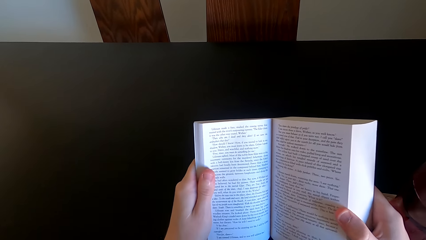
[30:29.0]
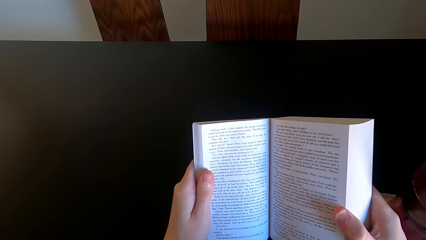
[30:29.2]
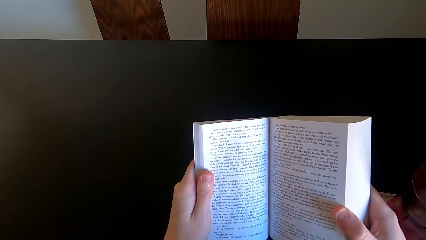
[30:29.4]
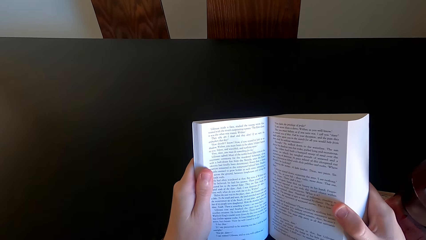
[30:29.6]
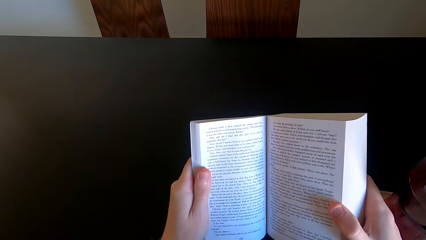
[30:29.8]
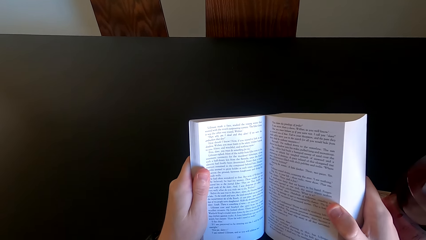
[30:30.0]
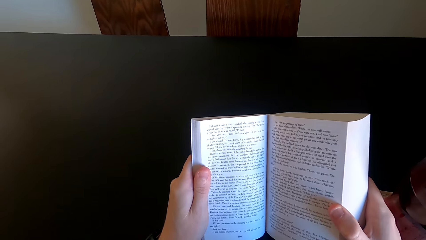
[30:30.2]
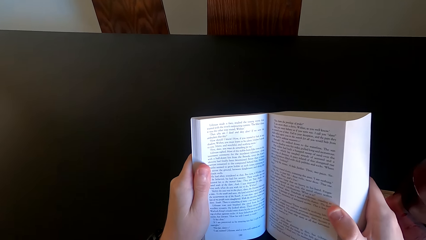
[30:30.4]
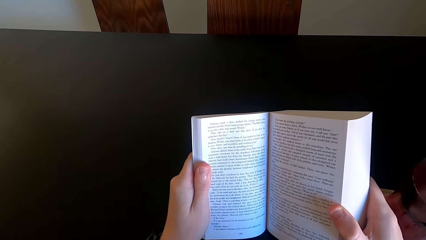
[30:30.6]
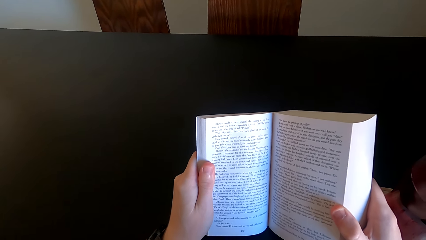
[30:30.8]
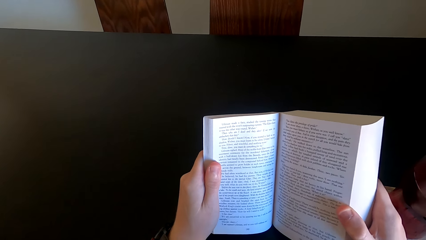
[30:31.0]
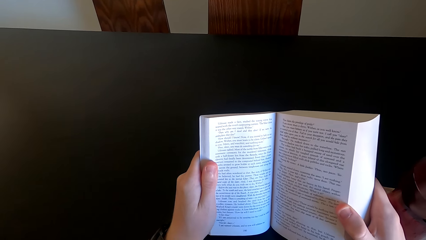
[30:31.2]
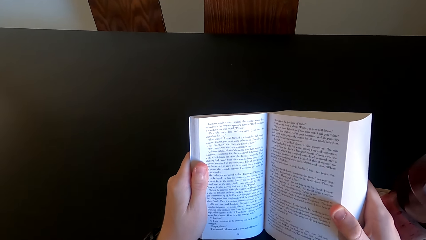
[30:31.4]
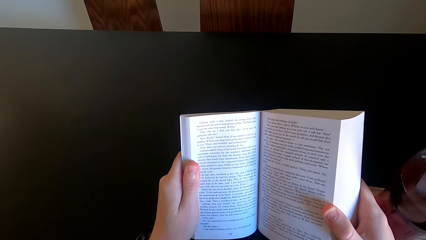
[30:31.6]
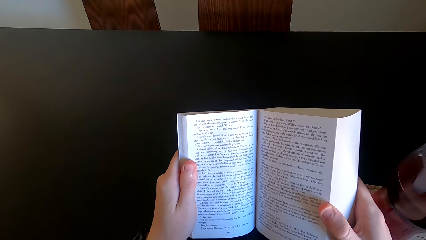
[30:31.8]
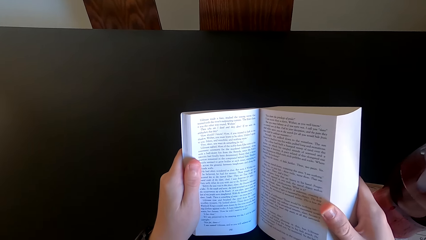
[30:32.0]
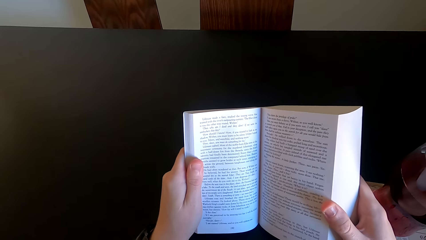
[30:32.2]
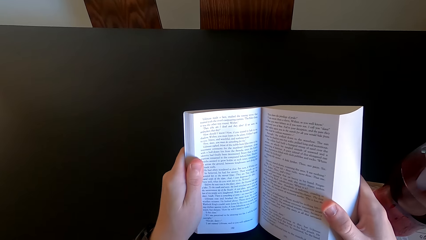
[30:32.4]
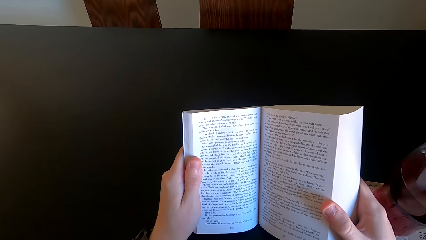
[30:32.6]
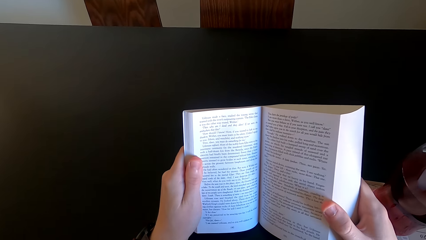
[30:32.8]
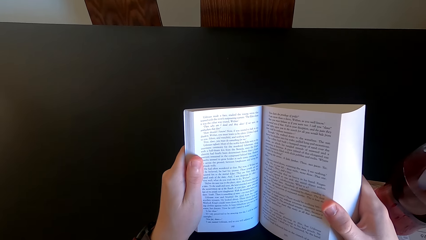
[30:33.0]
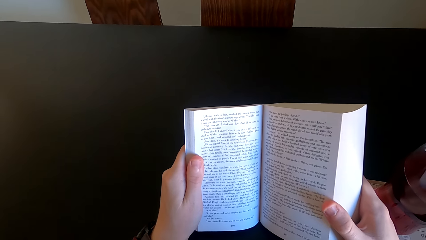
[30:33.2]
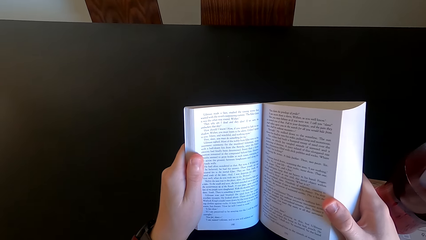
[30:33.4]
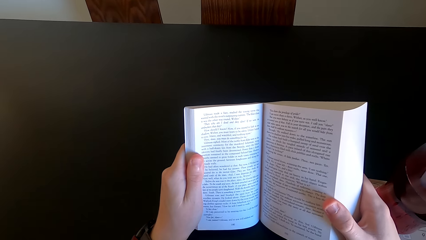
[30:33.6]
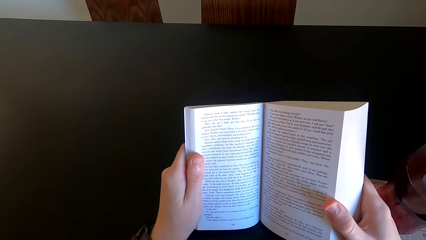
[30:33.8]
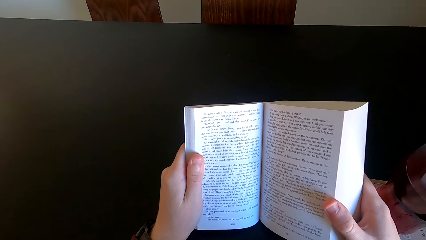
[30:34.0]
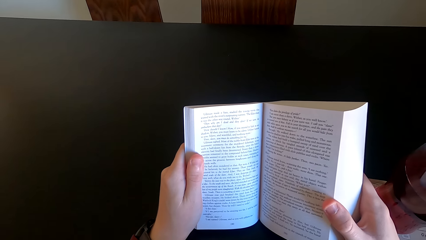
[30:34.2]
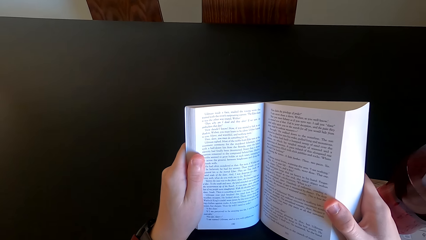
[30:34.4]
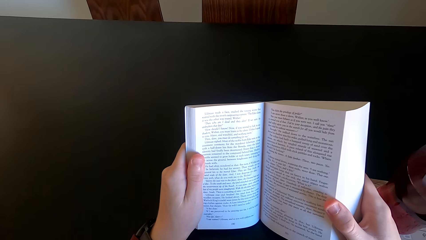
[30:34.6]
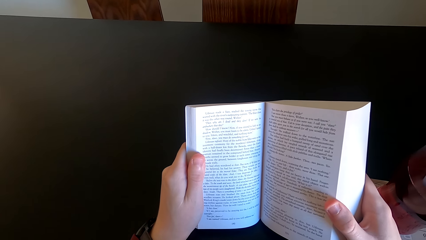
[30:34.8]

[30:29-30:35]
The camera wearer reads the book.

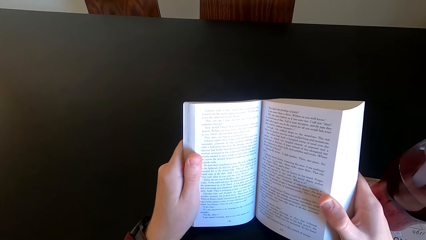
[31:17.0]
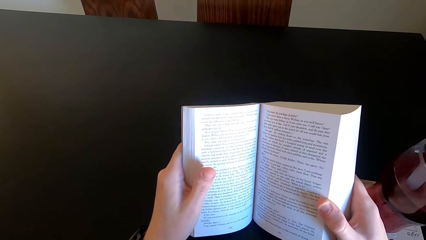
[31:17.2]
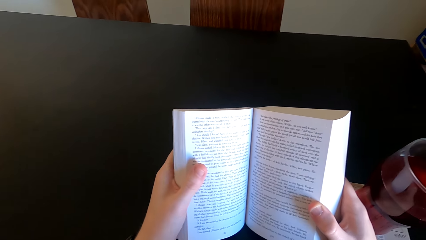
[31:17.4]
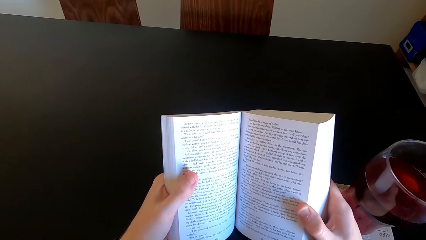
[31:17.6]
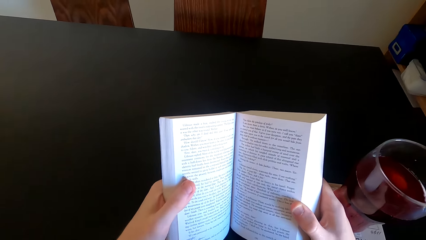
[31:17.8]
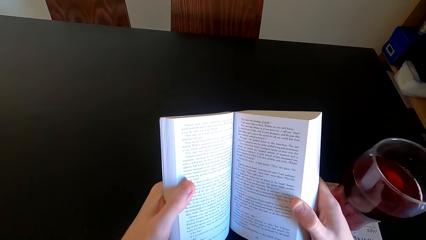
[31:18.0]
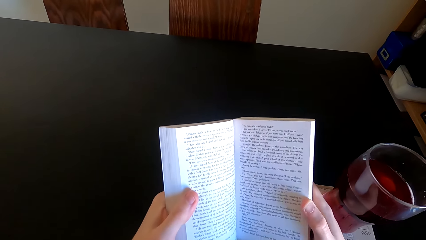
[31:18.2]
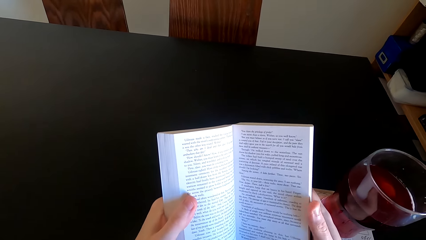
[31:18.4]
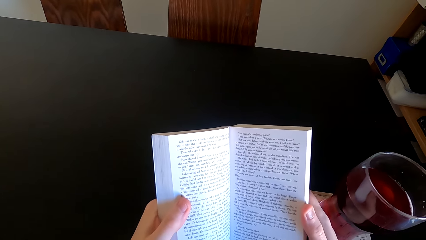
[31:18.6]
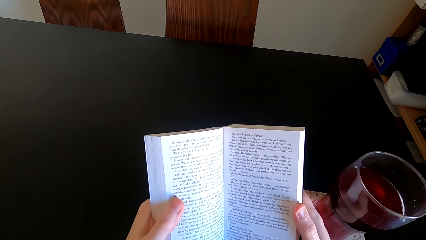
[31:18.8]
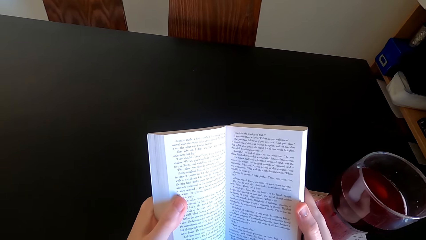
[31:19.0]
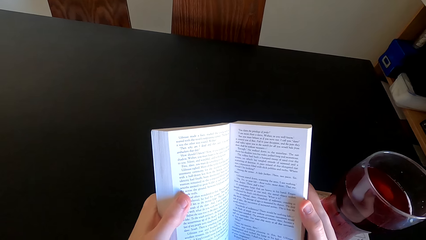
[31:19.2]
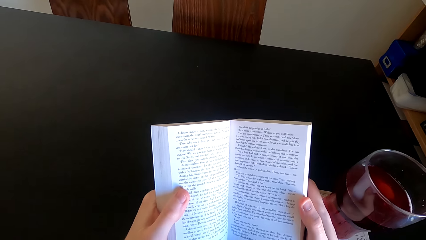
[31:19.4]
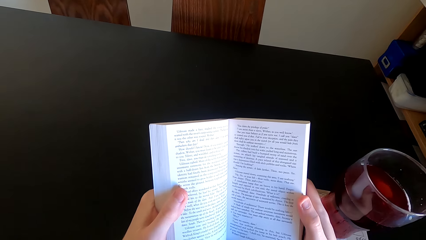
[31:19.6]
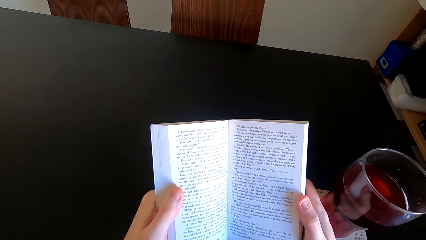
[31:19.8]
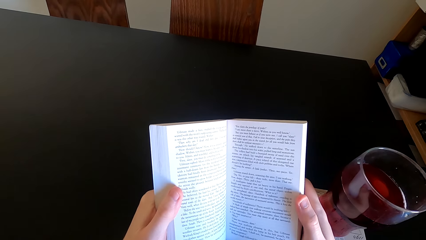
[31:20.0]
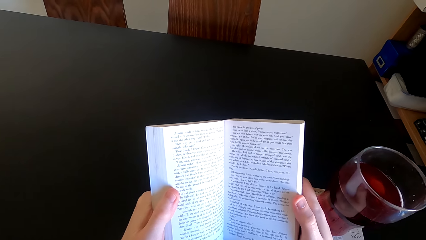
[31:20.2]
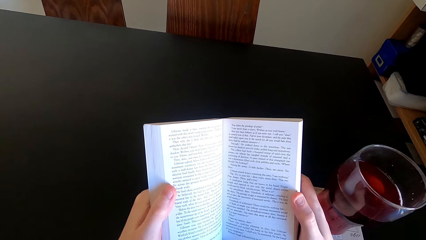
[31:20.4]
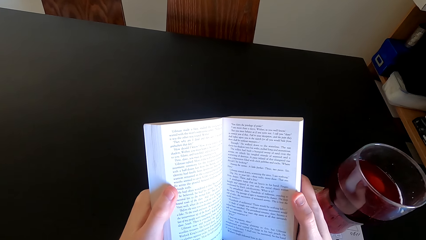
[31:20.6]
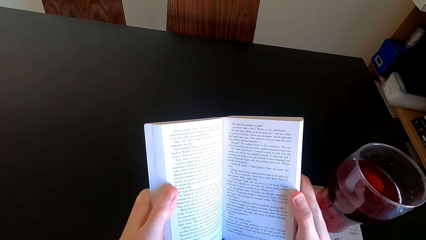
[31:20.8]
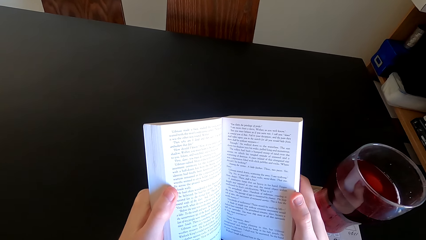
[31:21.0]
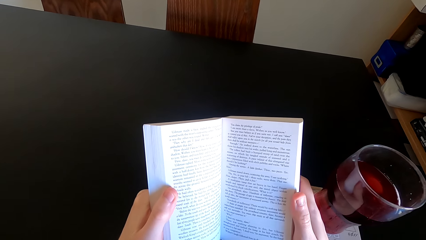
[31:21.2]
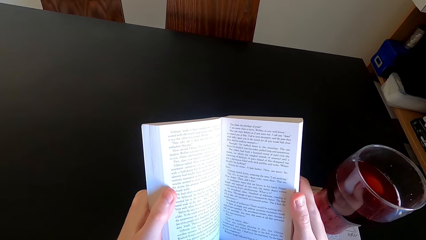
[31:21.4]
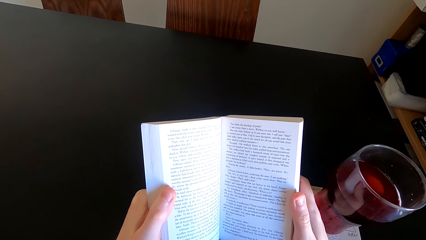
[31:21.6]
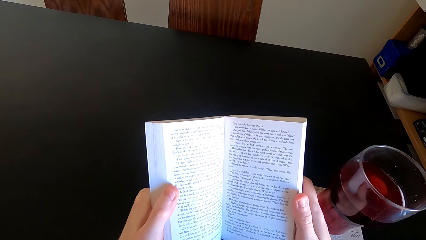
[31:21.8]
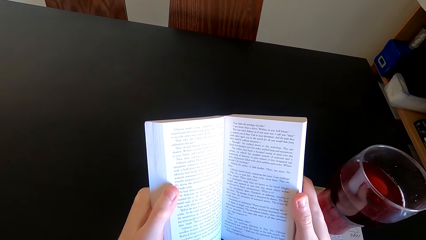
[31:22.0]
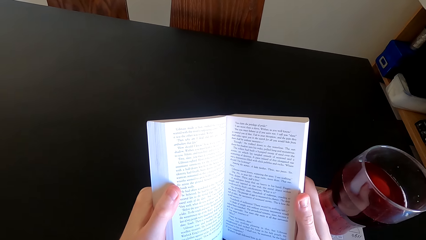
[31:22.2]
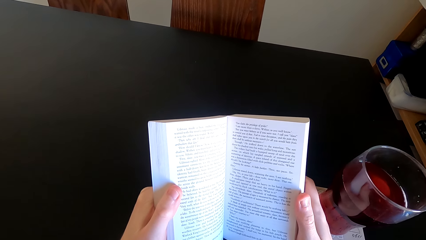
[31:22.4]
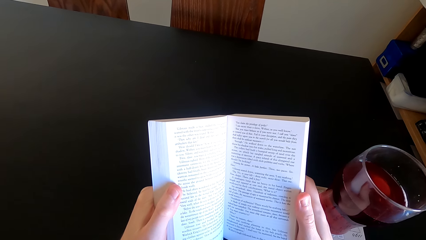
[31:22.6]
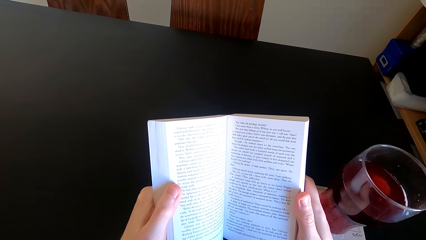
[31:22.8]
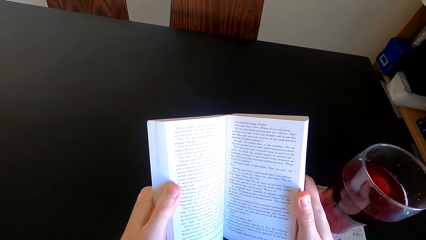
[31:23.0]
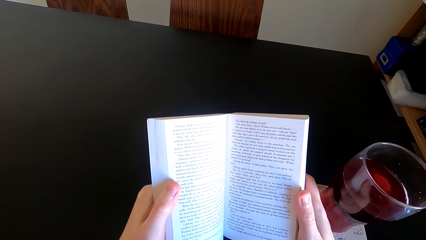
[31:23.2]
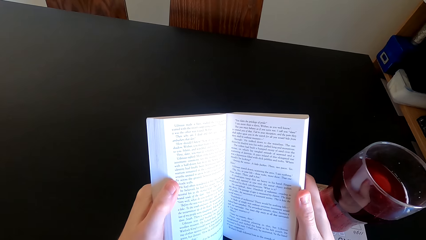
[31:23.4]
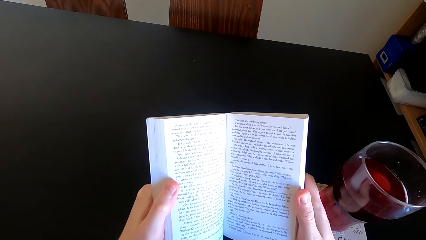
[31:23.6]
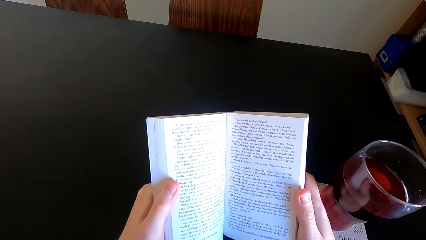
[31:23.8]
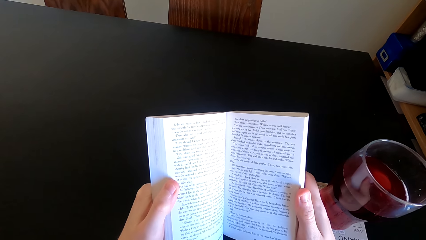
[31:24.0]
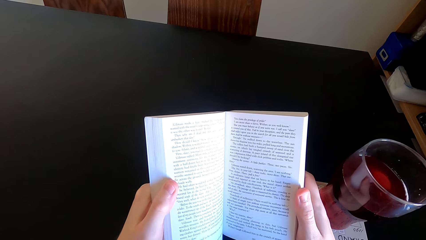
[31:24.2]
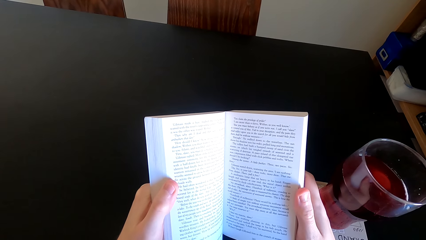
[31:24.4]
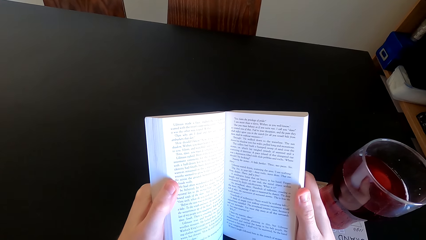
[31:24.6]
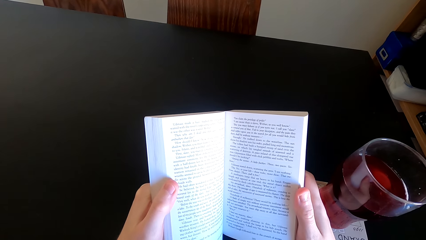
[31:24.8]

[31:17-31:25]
The camera wearer moves the book. They read the book.

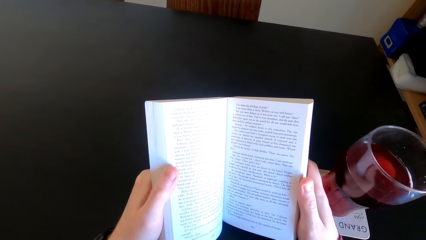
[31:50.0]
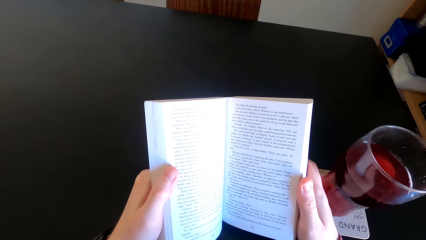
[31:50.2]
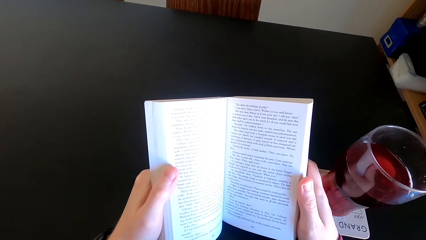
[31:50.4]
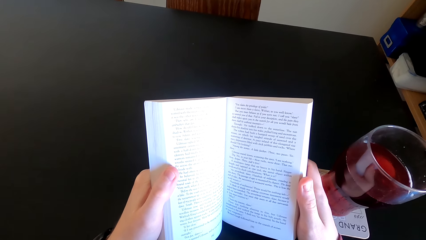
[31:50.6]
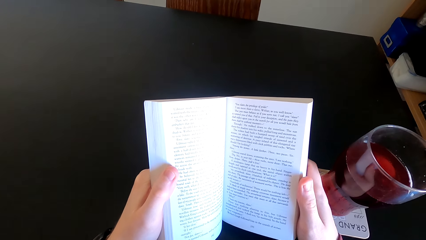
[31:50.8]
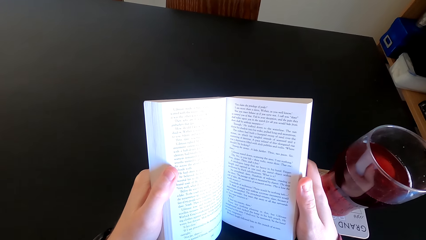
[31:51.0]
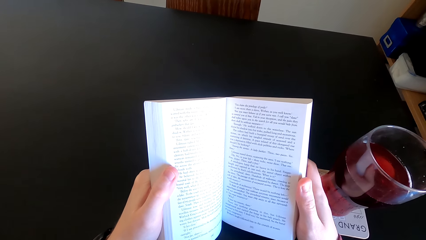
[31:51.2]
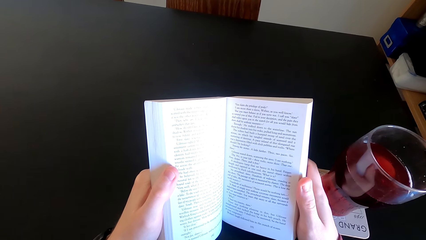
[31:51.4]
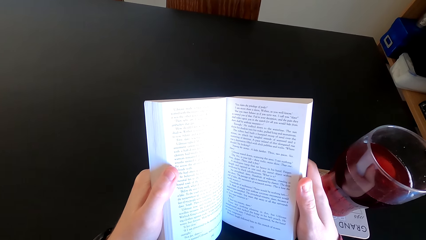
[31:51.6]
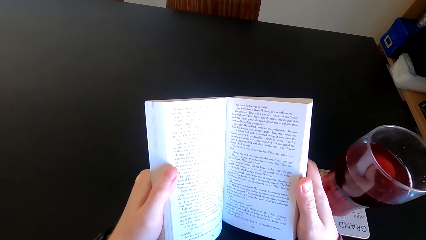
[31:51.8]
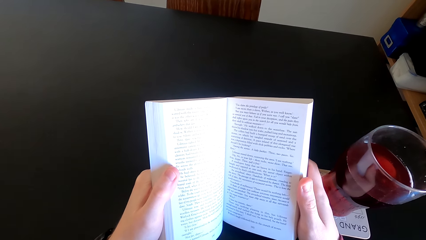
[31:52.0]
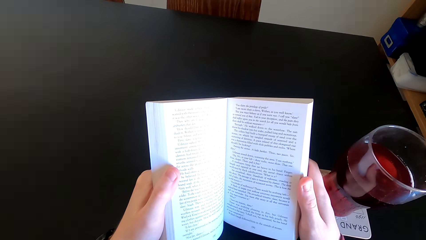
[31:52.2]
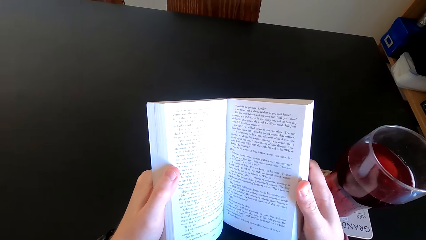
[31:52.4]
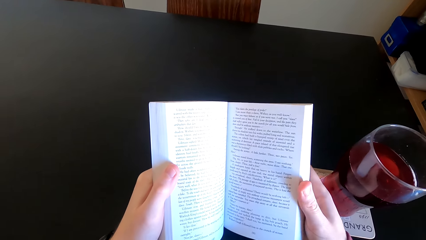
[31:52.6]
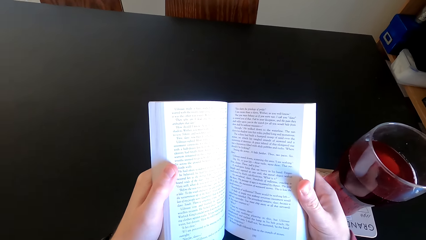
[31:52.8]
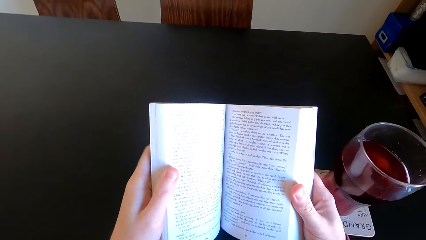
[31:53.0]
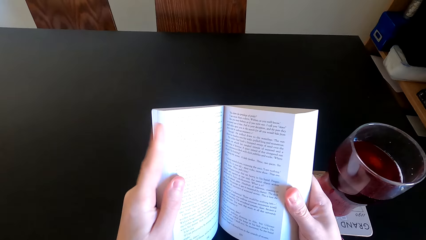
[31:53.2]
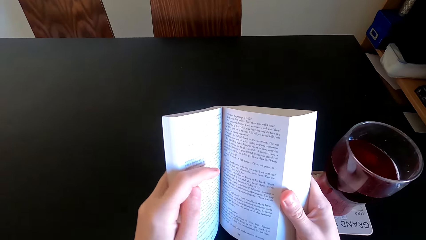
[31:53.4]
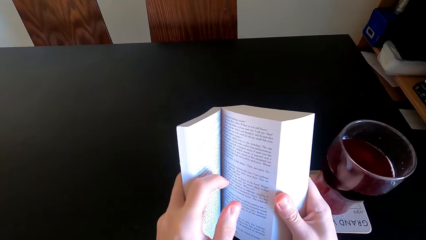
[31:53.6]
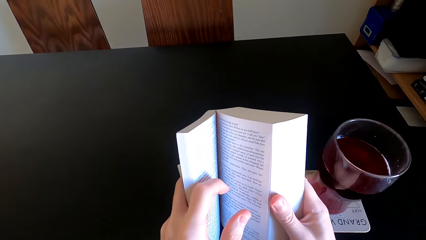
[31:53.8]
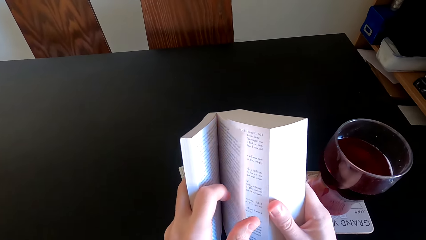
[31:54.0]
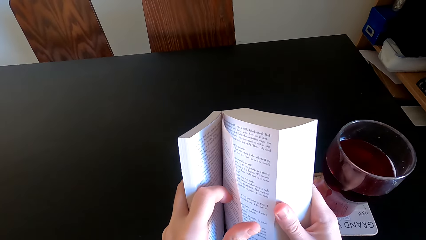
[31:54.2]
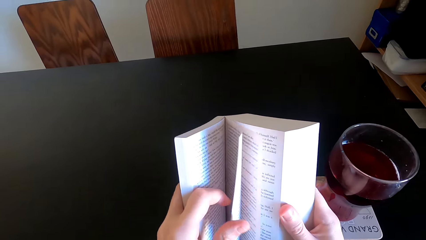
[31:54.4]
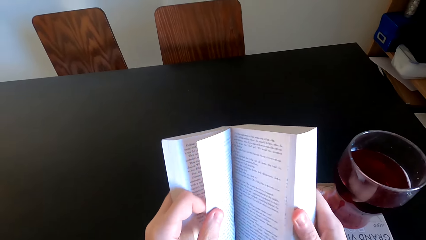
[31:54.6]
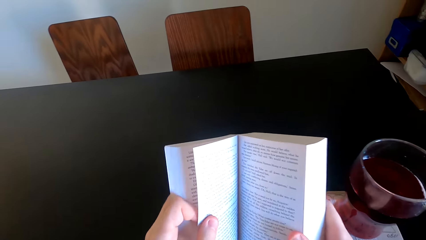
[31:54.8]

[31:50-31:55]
The camera wearer opens another page of the book. He moves his hand.
